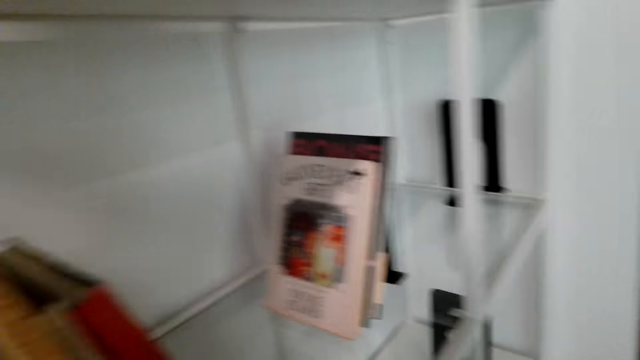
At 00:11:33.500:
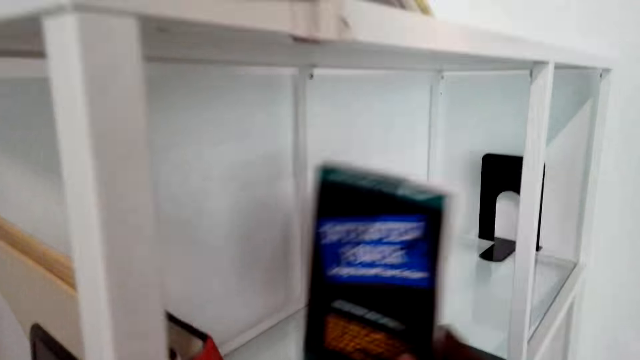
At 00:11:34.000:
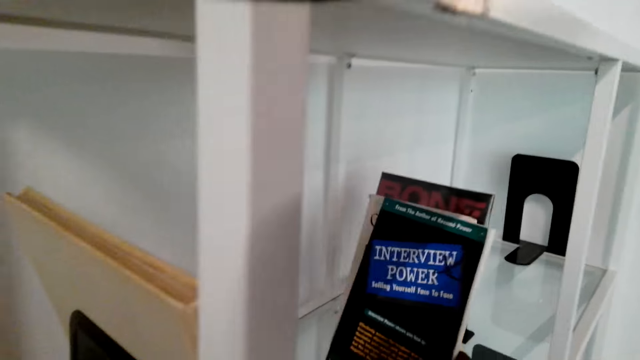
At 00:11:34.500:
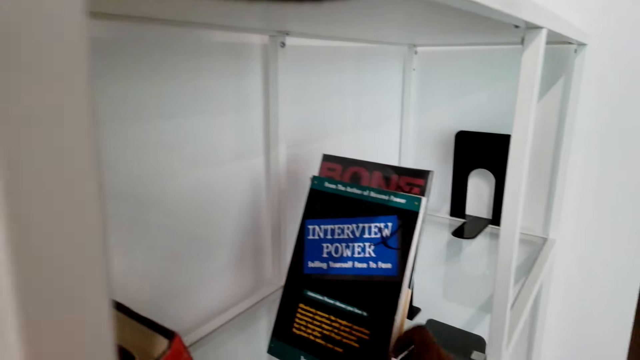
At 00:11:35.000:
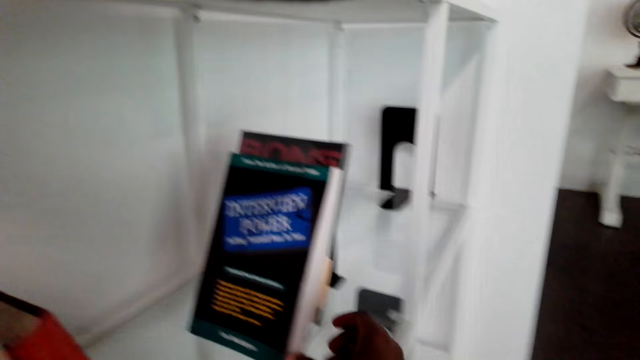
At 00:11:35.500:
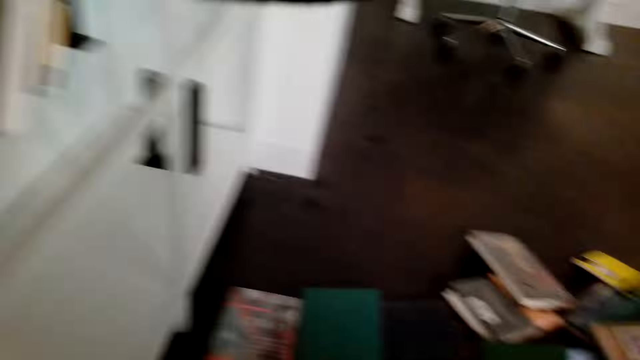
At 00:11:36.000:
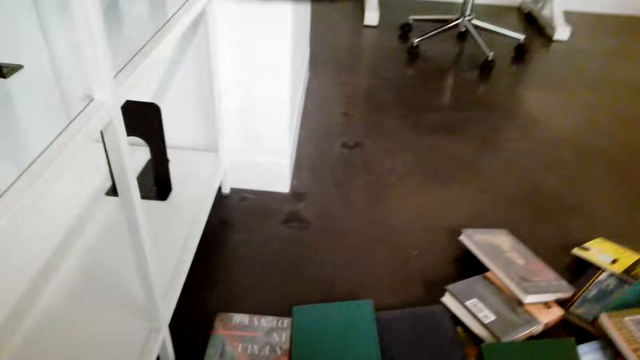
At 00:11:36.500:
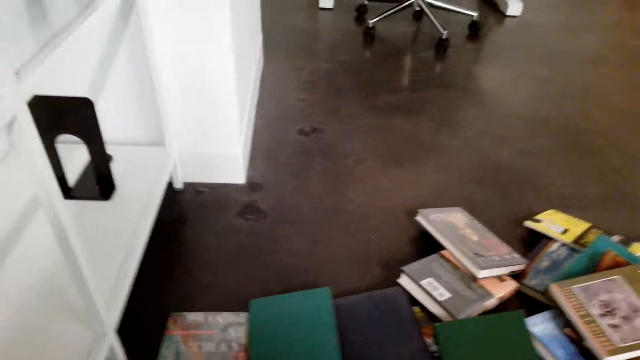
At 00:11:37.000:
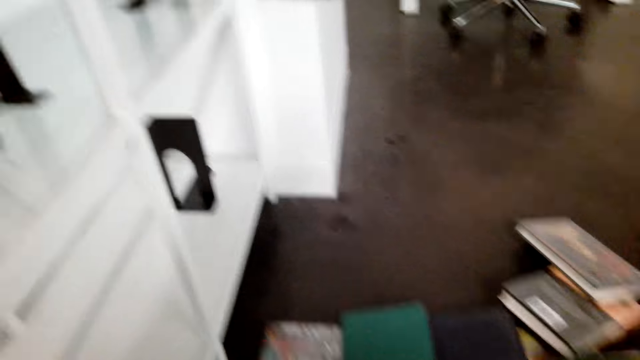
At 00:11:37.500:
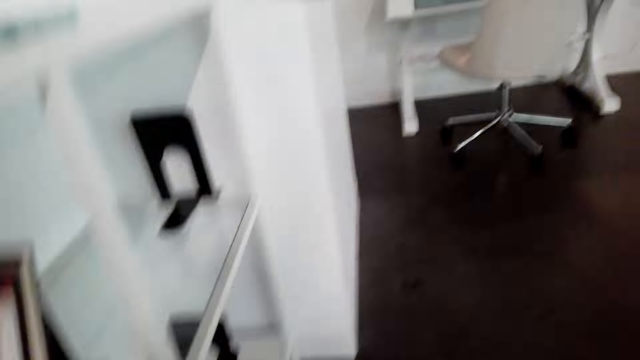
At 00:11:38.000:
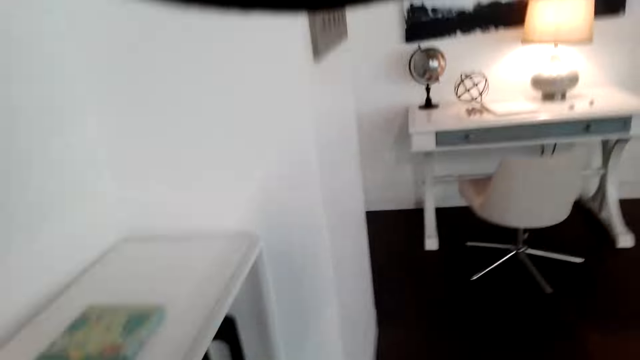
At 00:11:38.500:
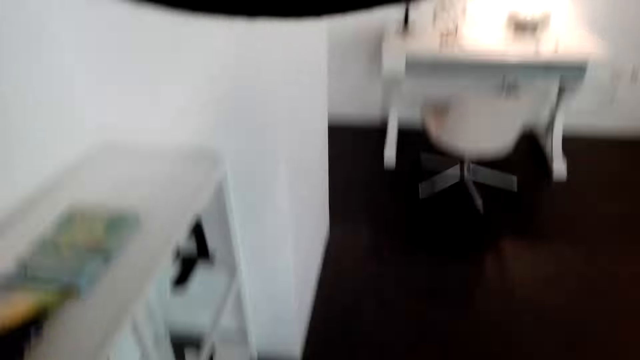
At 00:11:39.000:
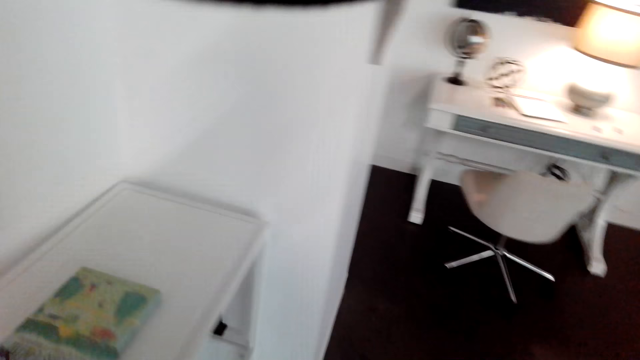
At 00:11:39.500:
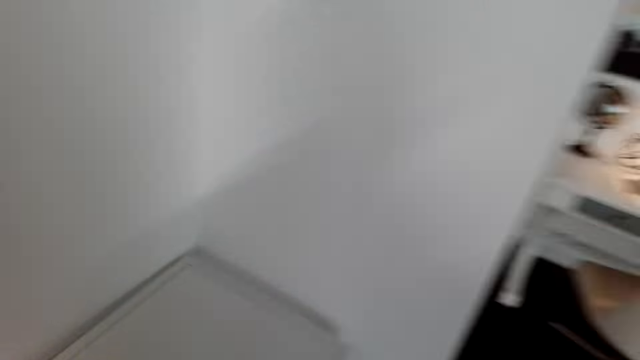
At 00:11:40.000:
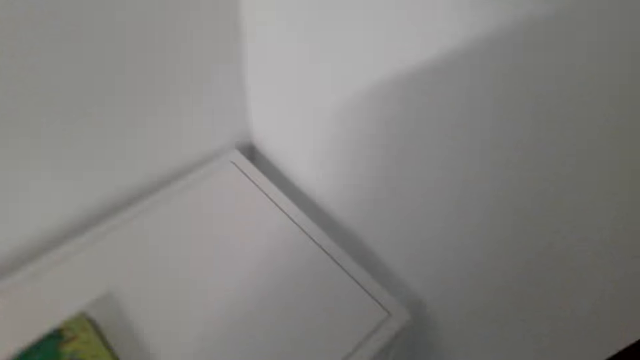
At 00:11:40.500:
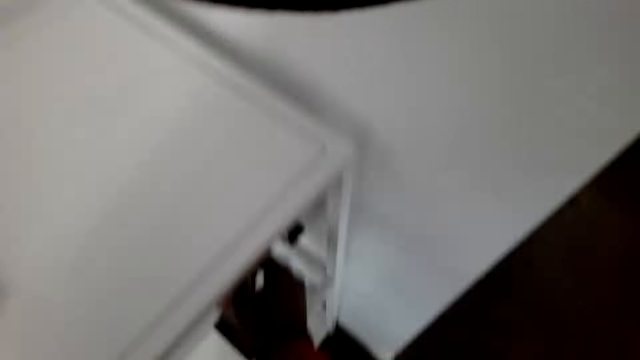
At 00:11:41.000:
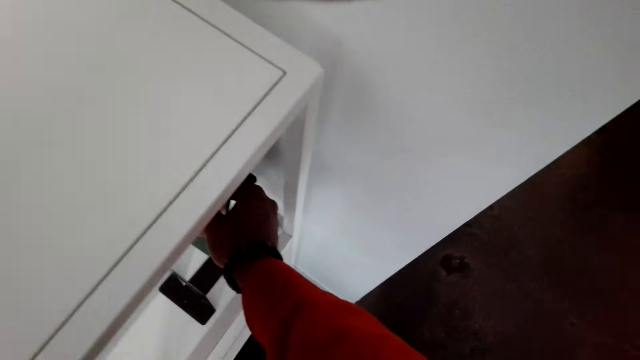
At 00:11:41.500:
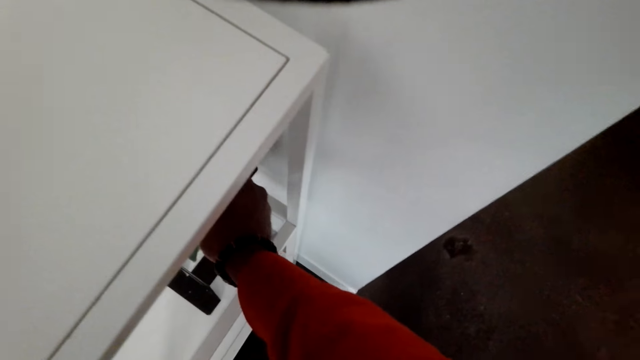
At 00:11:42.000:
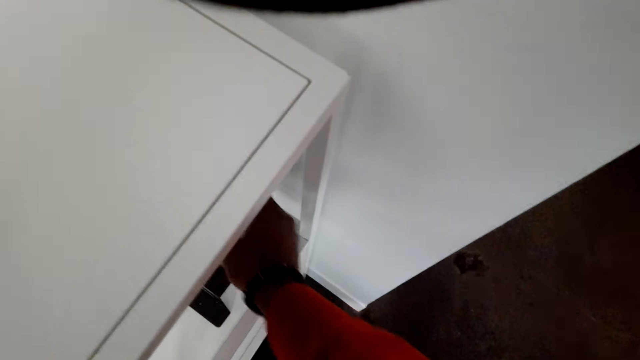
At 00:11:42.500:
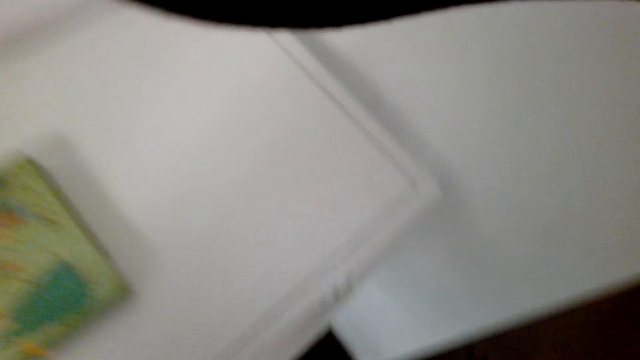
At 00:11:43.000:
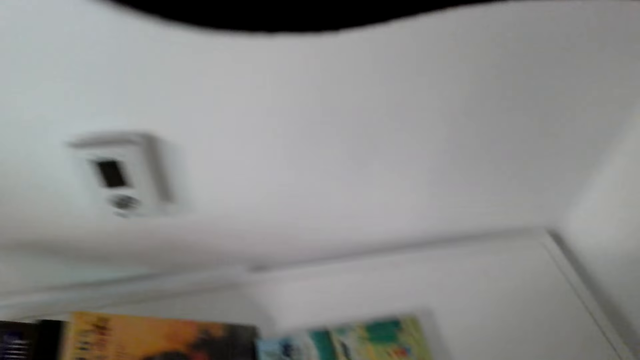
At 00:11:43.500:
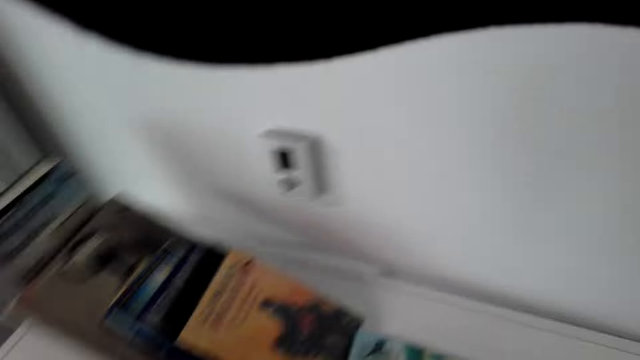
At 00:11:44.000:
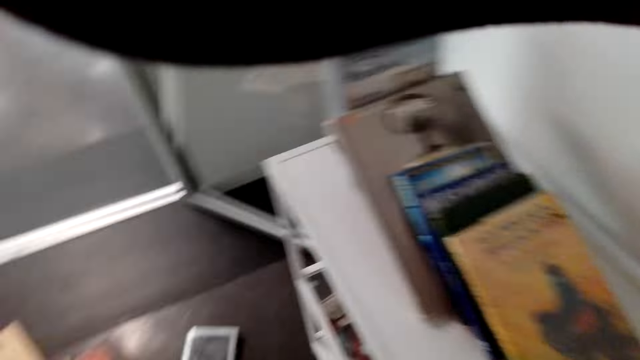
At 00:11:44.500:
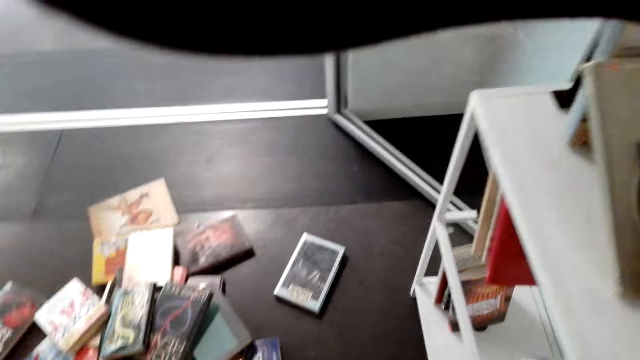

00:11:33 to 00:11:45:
The camera wearer puts a book stand on the shelf. They put a book stand on the shelf again.

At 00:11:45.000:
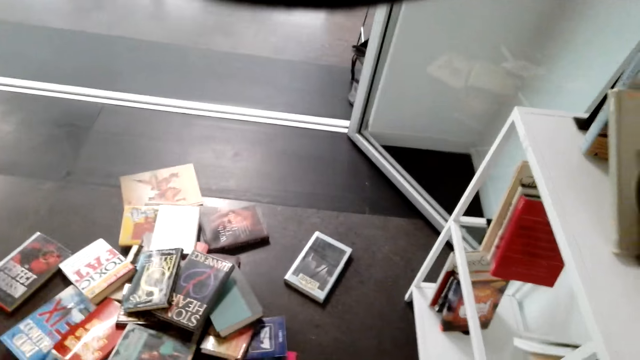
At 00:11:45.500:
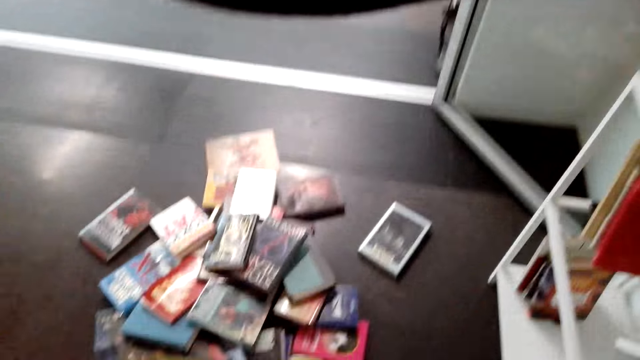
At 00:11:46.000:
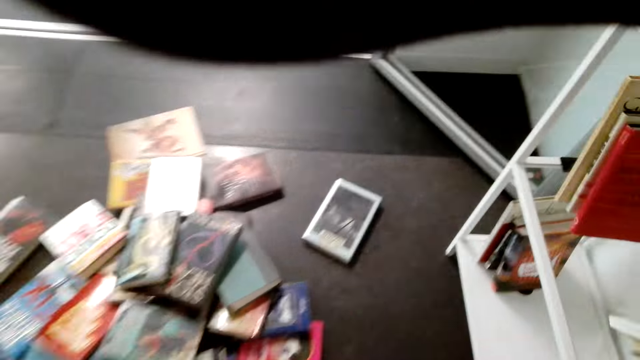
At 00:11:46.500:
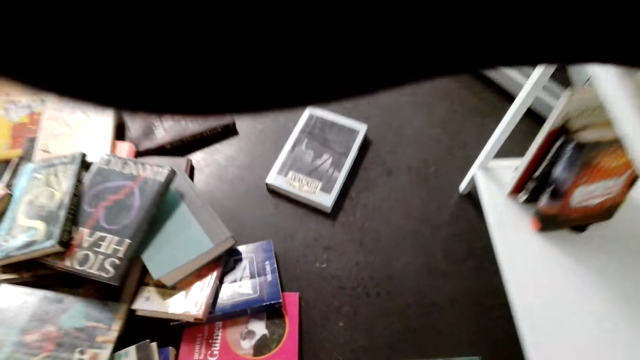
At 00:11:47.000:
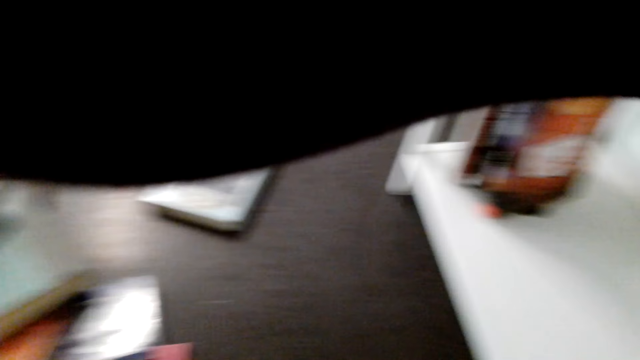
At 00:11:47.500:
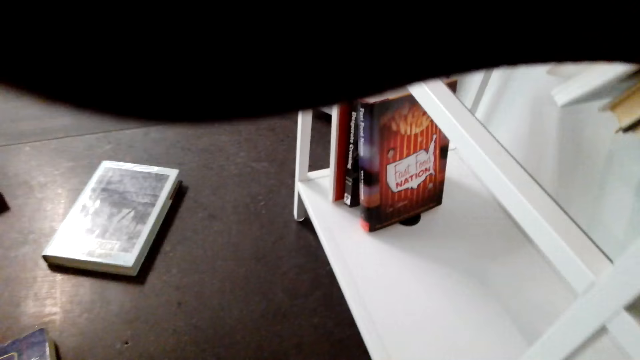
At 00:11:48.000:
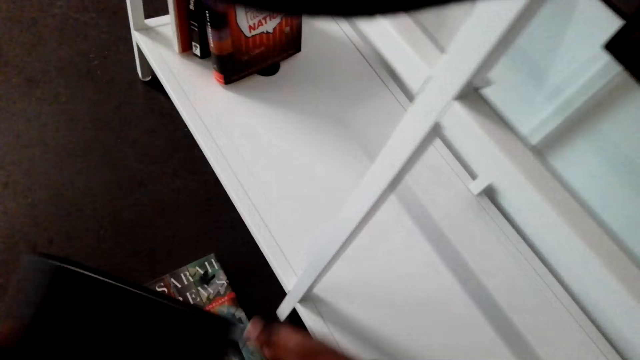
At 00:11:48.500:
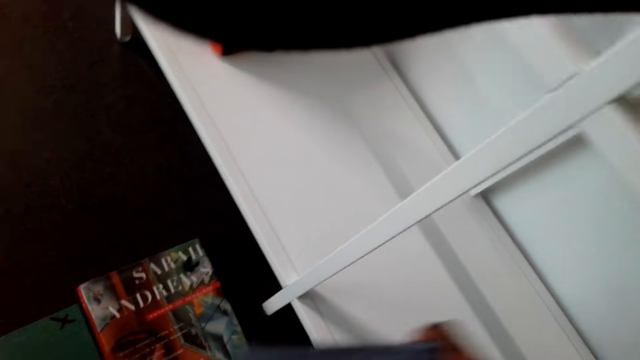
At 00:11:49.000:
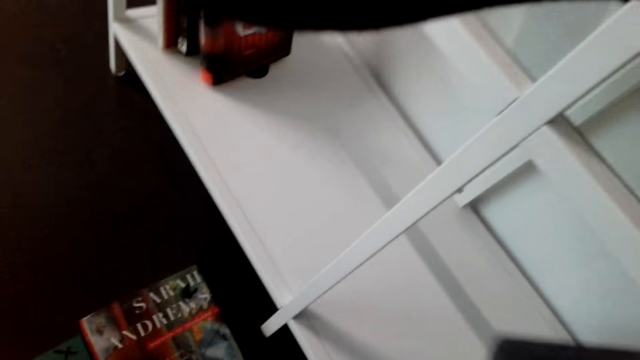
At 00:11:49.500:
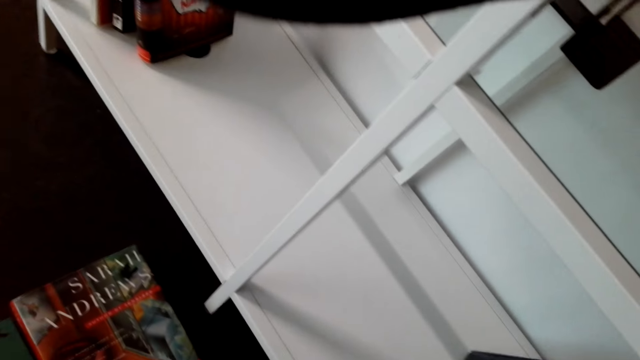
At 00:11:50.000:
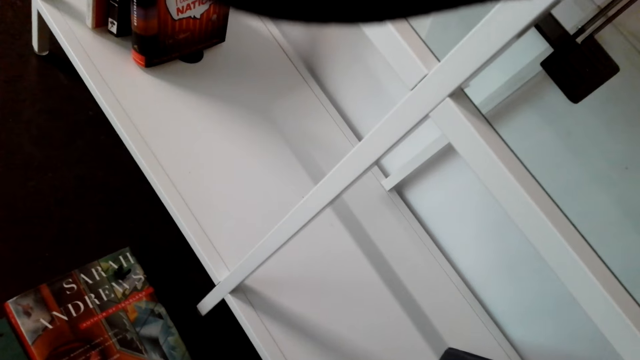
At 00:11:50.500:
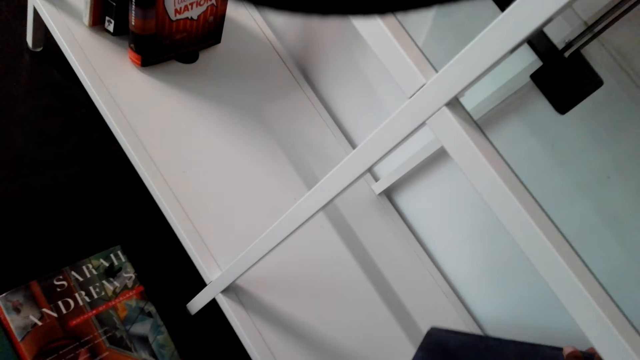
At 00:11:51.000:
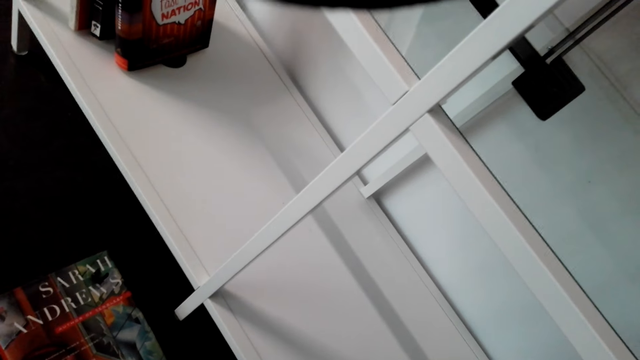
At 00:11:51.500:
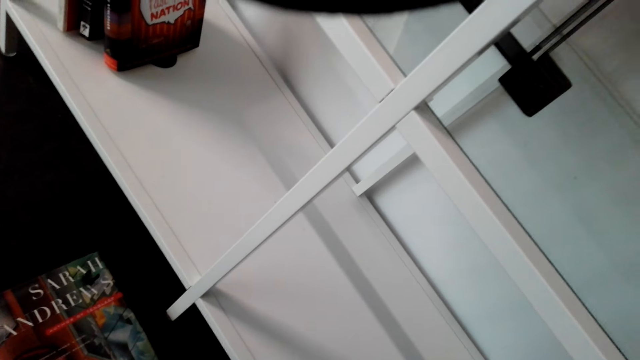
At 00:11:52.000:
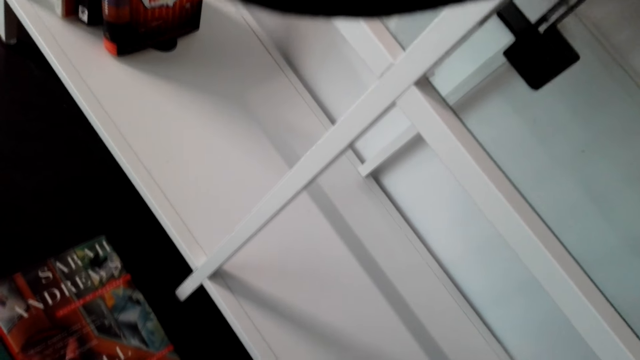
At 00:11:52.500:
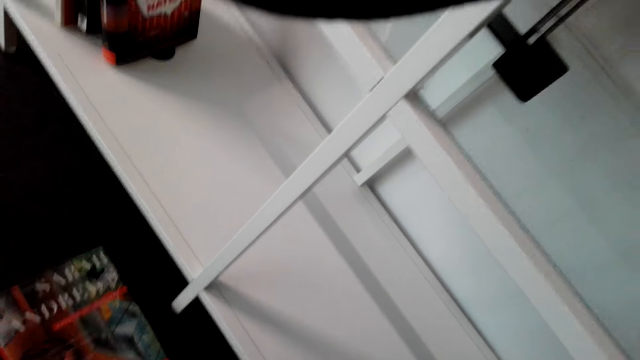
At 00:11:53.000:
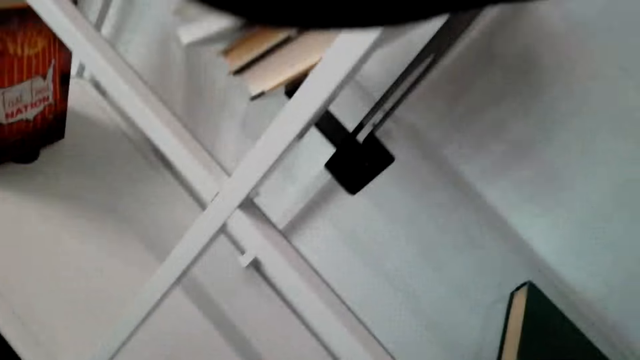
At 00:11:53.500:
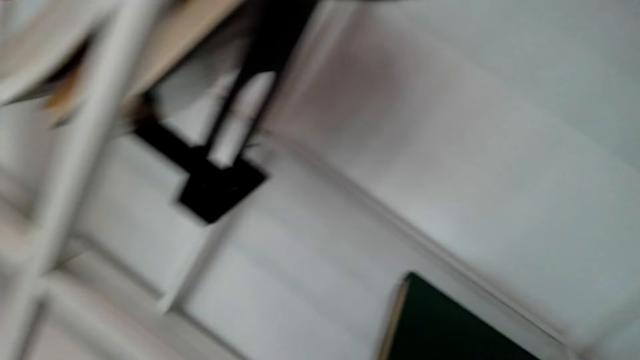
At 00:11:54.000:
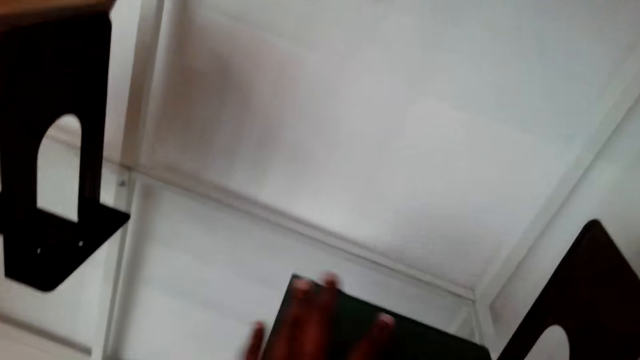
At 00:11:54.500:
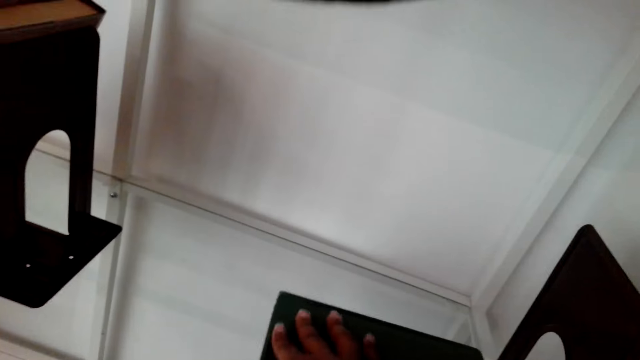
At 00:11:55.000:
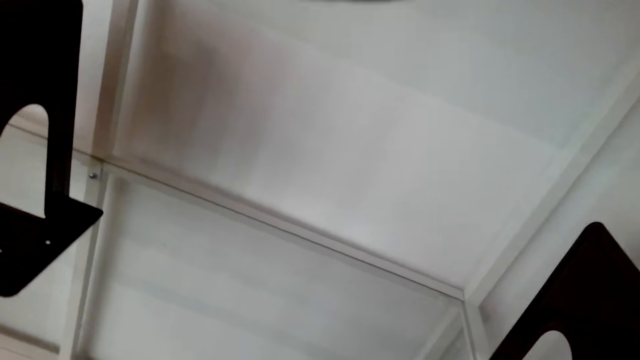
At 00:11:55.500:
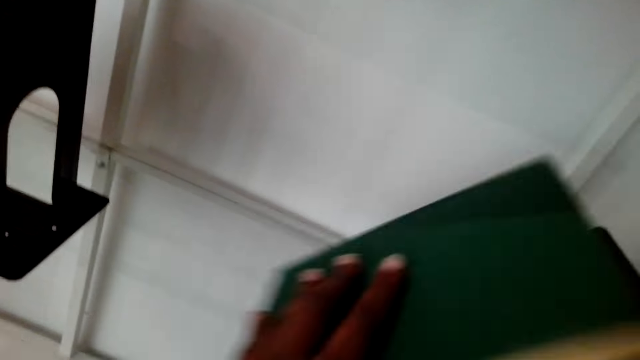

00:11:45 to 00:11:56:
The camera wearer puts something on the shelf. They arrange books in the shelf and pick up a book.
